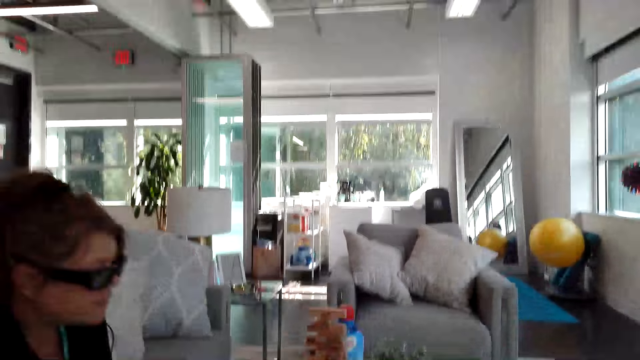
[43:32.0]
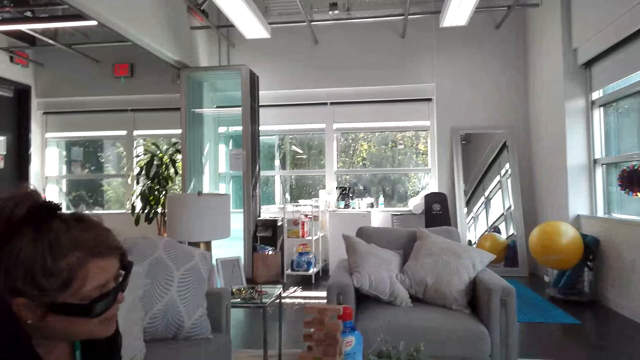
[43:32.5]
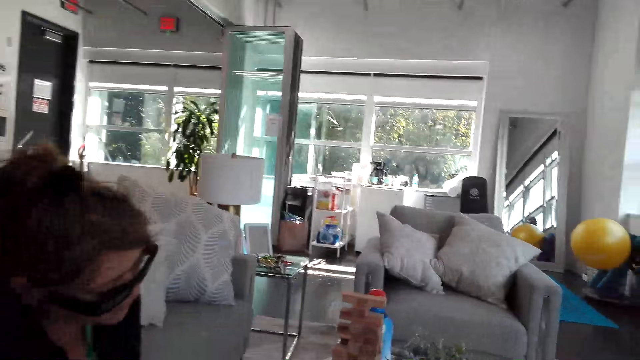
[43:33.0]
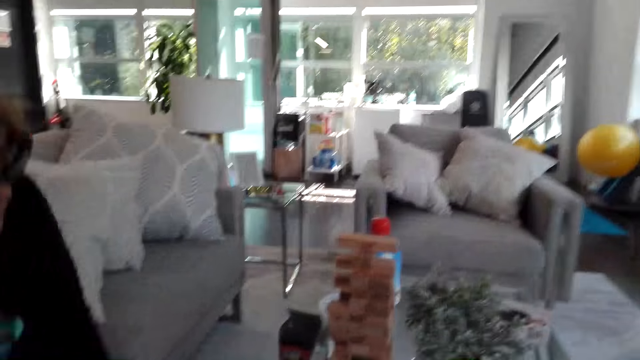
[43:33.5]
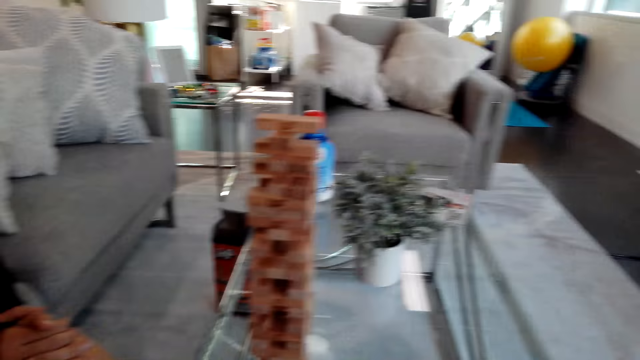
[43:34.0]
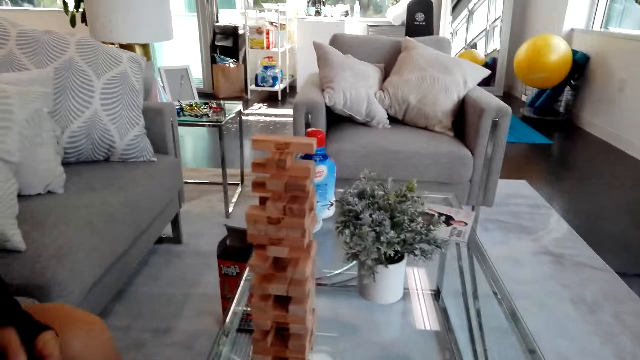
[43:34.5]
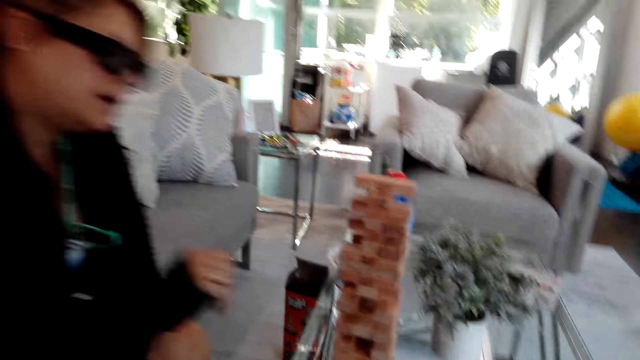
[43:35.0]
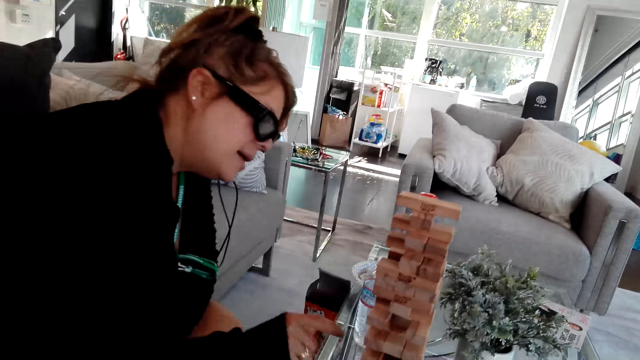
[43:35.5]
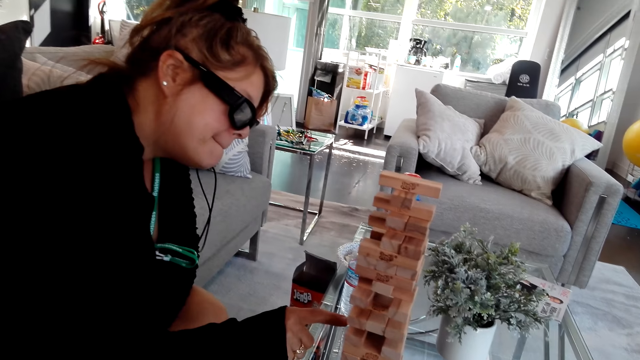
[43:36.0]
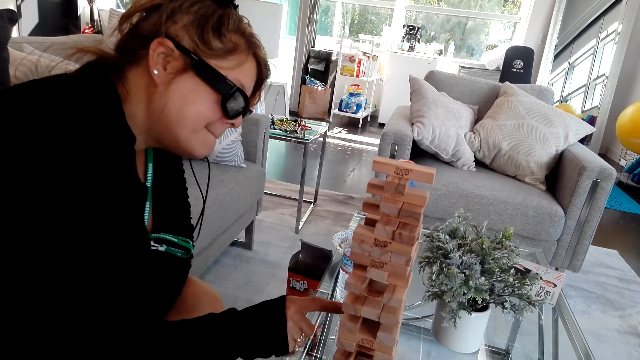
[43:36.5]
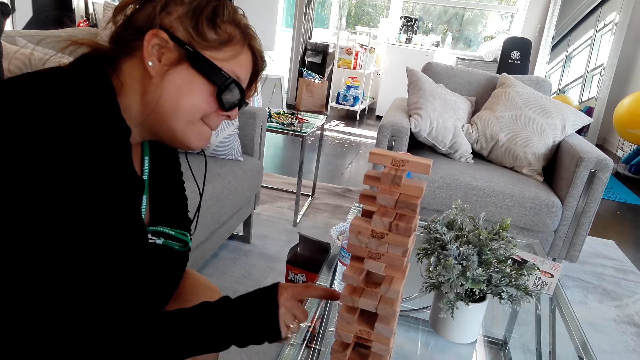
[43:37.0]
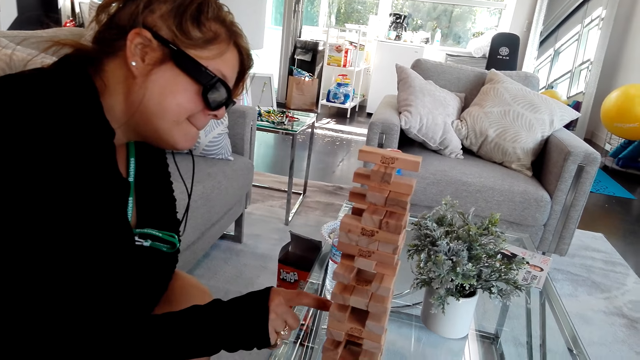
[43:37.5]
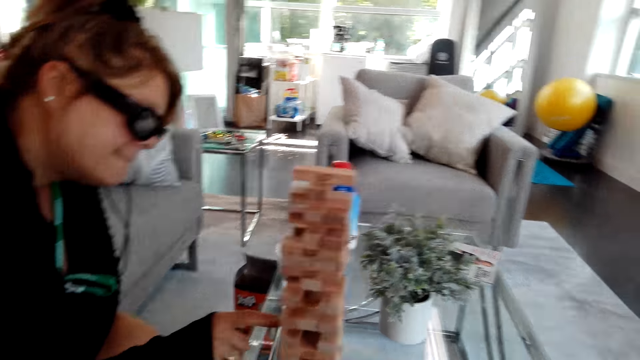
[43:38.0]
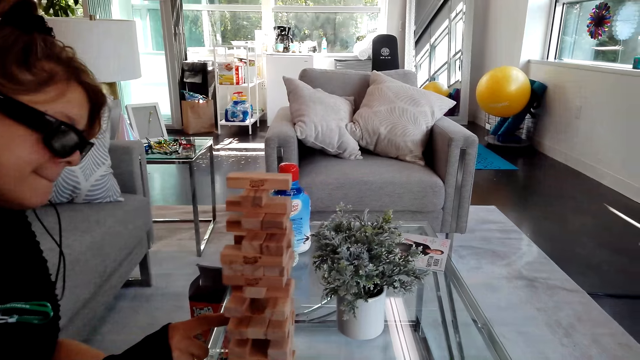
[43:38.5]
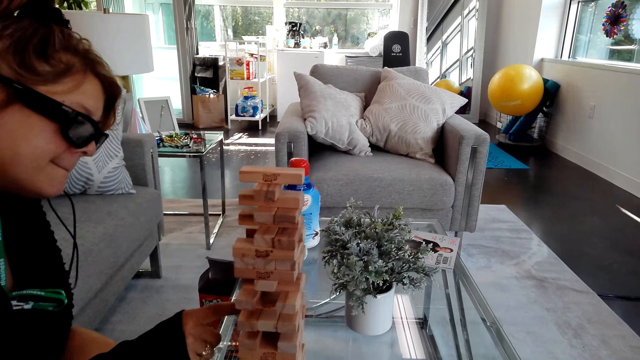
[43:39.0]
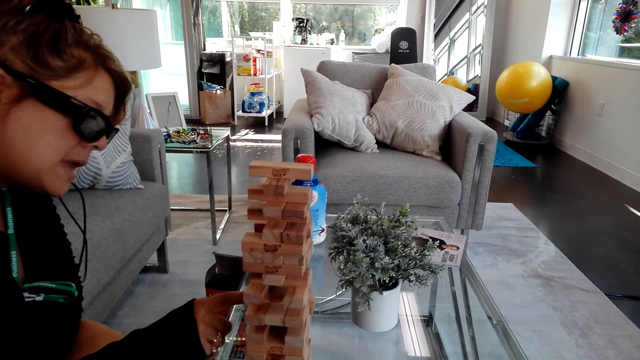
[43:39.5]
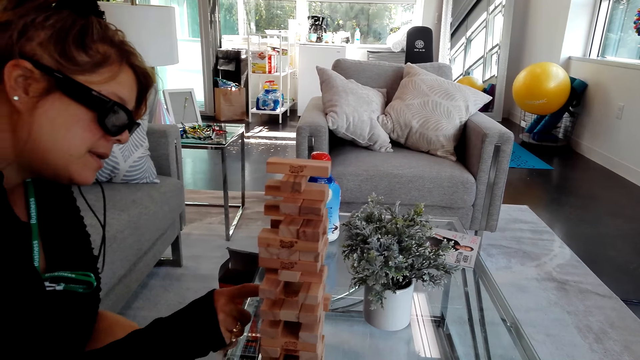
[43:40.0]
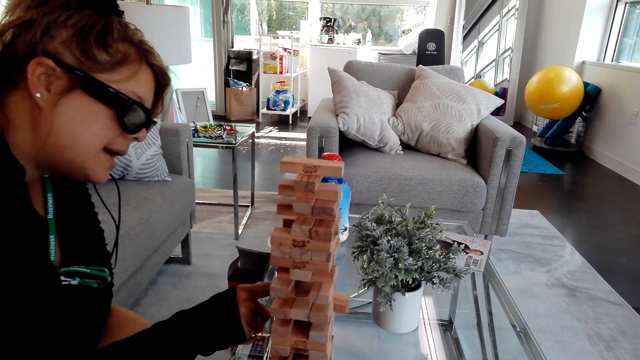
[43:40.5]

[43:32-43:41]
The camera wearer looks around. A woman moves her hand. The woman plays the jenga game on the table.

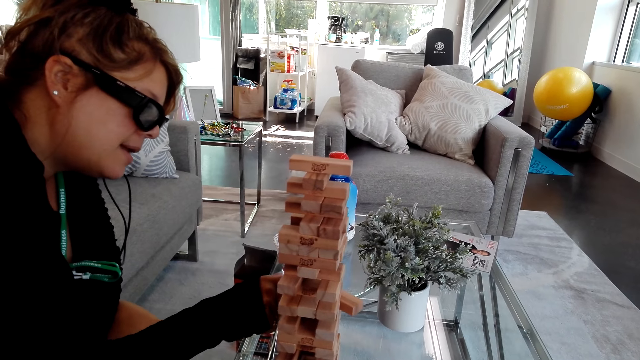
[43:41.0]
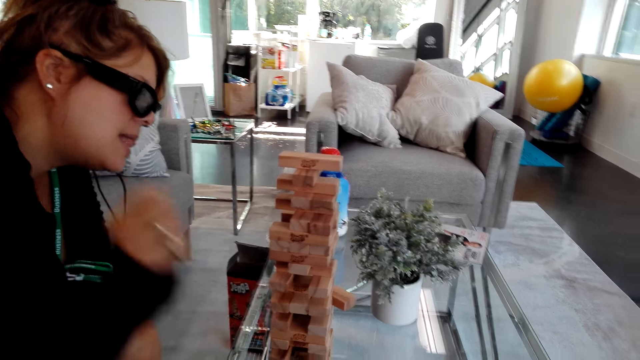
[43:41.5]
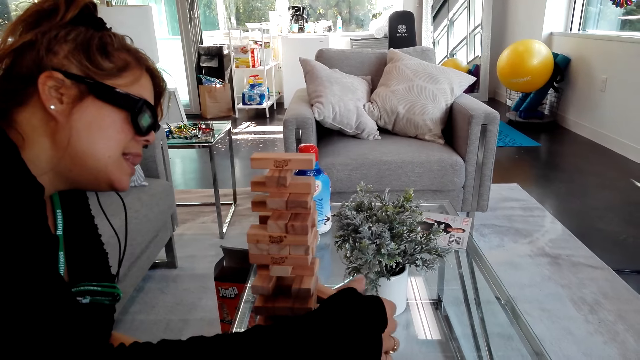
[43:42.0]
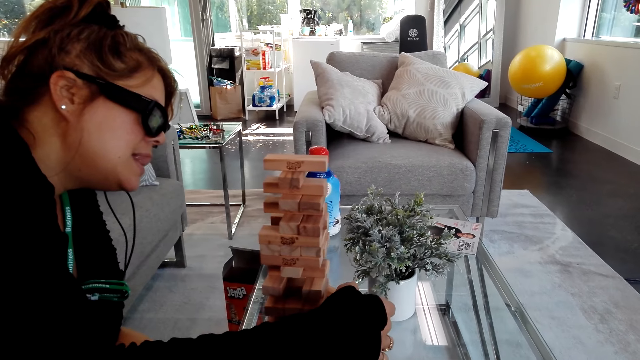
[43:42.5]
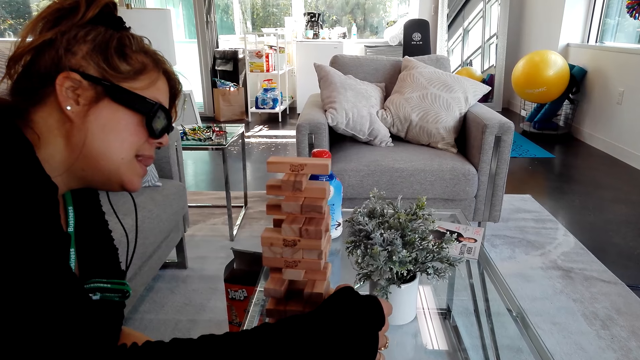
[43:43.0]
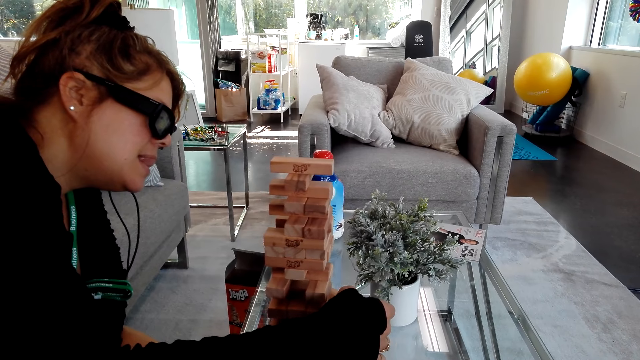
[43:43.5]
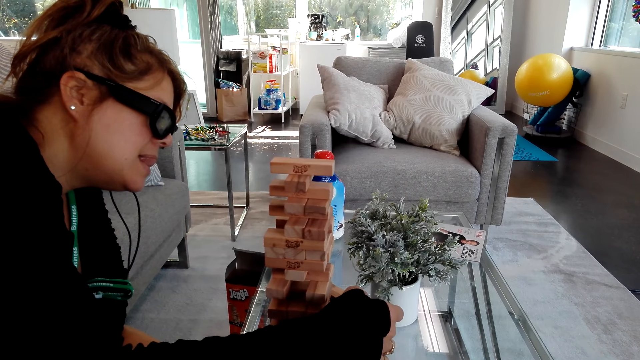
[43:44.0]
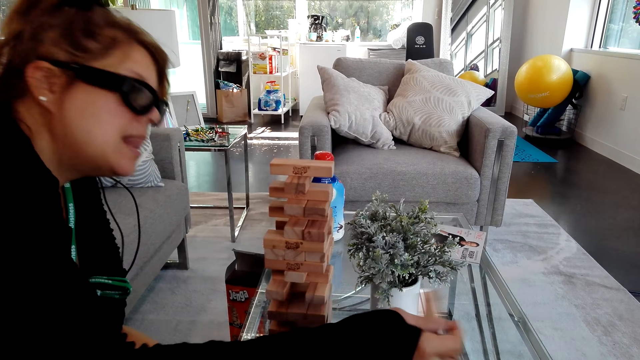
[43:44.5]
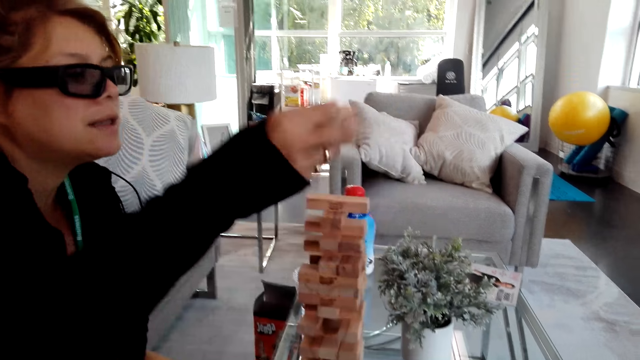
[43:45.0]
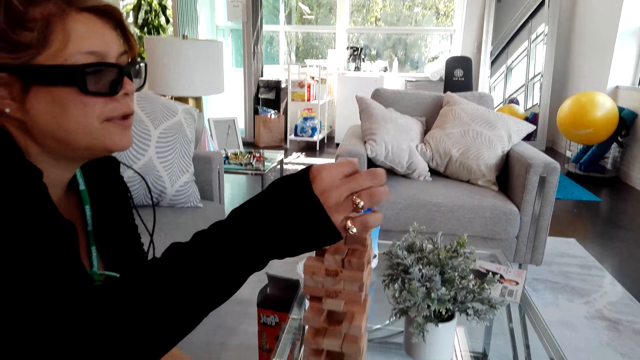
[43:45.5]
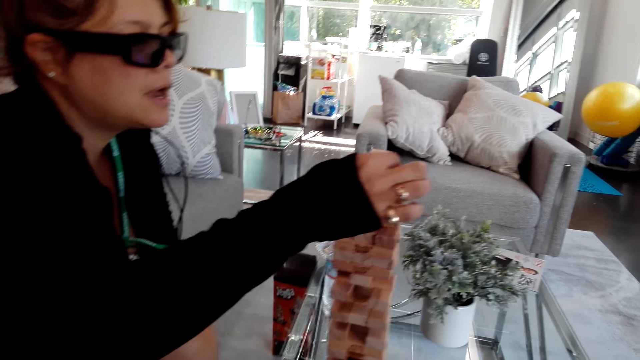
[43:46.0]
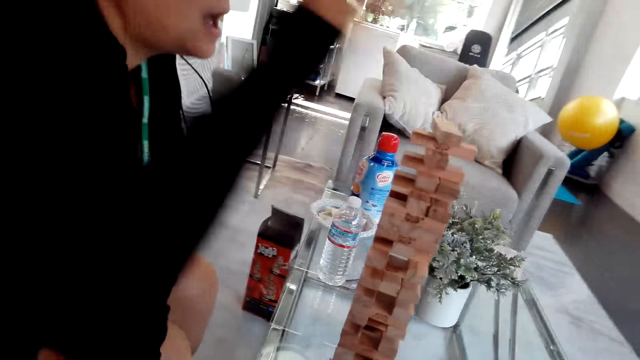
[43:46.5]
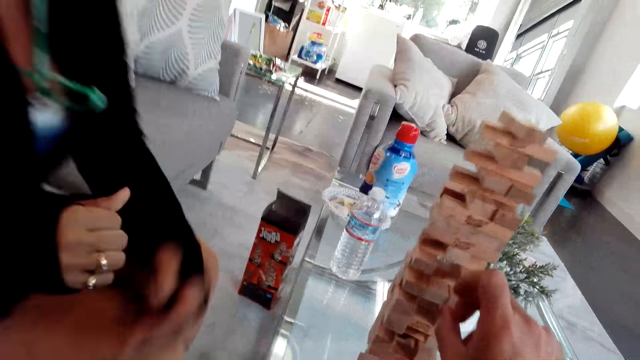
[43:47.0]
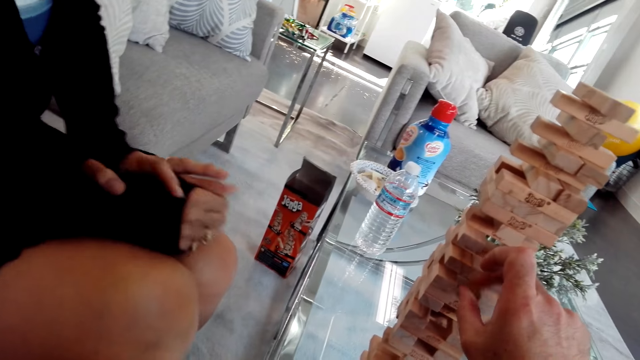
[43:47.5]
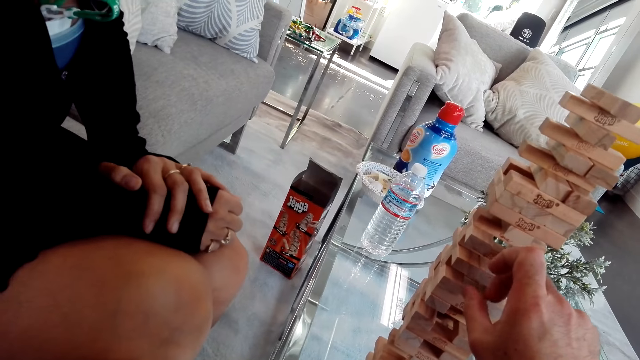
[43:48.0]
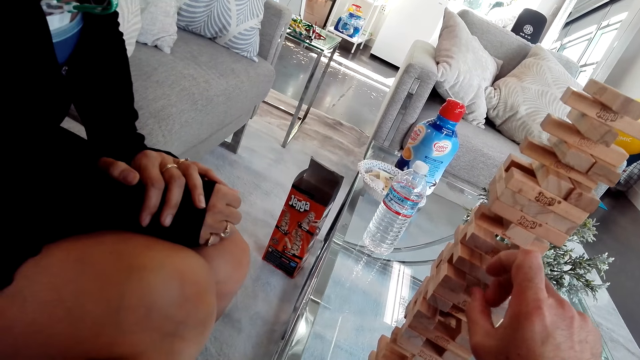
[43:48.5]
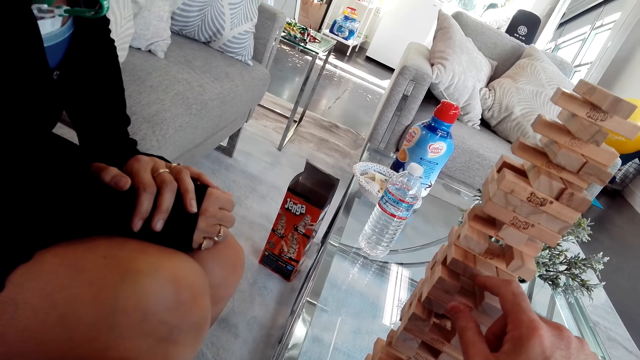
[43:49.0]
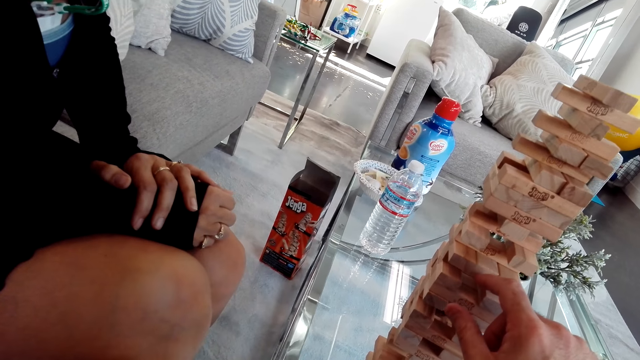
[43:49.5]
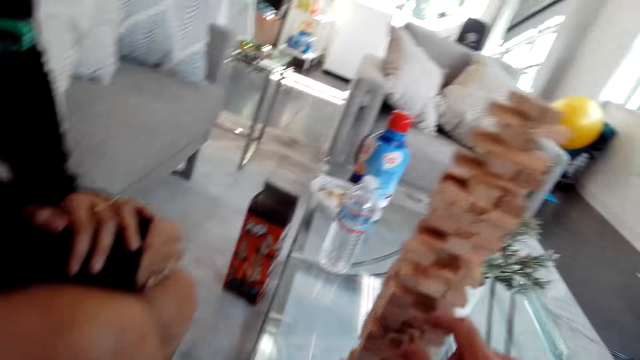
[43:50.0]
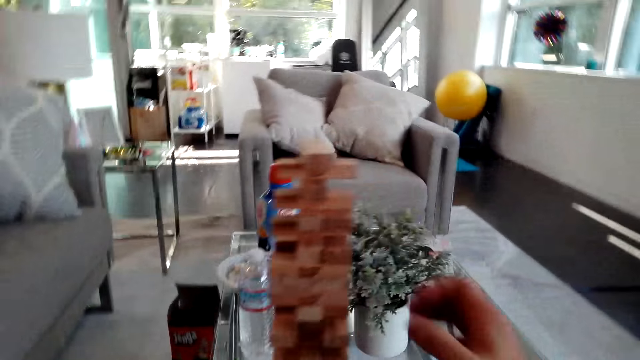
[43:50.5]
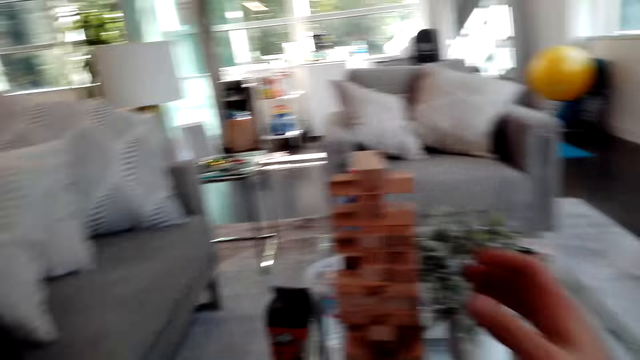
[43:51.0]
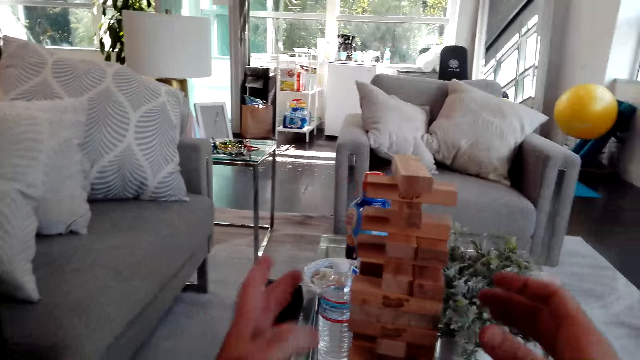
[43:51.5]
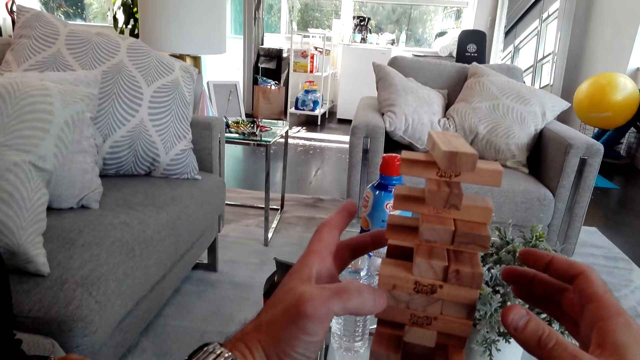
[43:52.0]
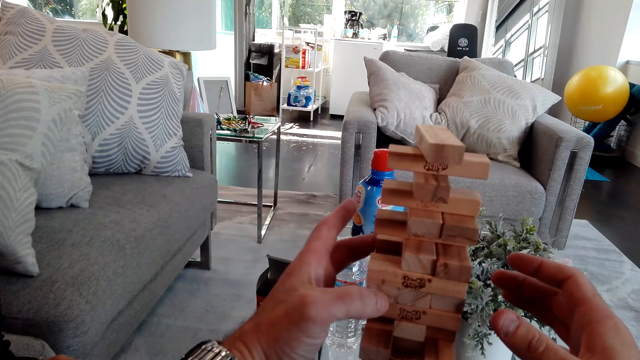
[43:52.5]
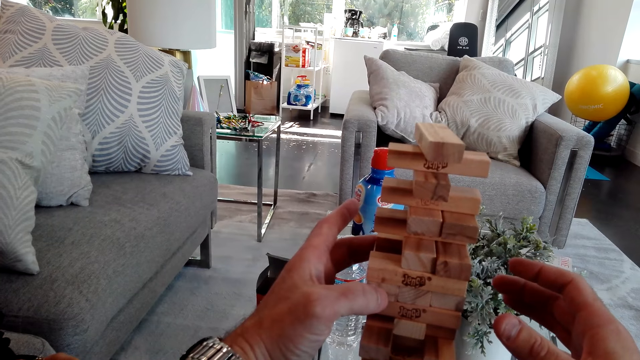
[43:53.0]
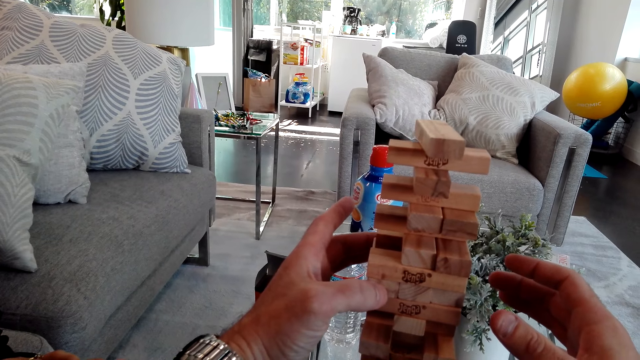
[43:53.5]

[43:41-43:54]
A woman removes a block. The woman places the block. The camera wearer plays the jenga game on the table. They touch a block.
